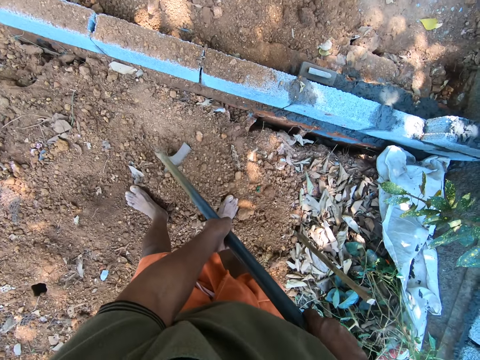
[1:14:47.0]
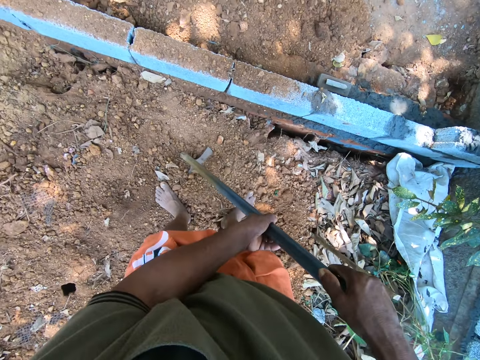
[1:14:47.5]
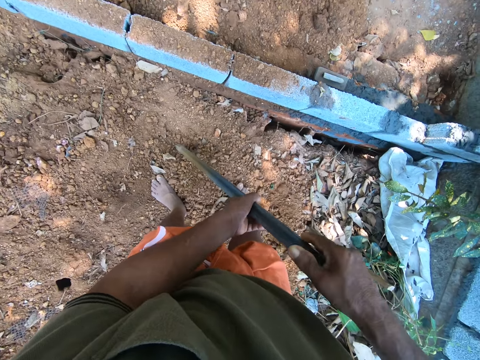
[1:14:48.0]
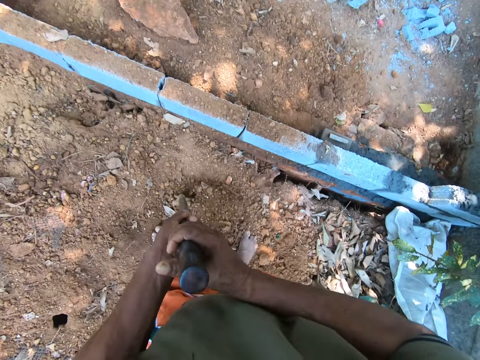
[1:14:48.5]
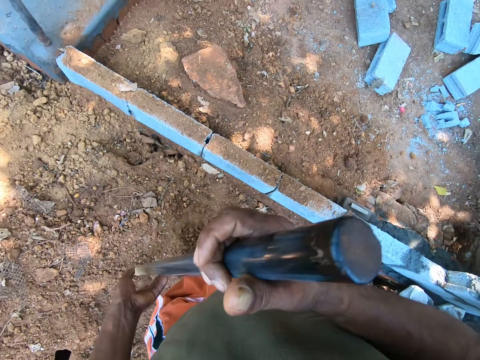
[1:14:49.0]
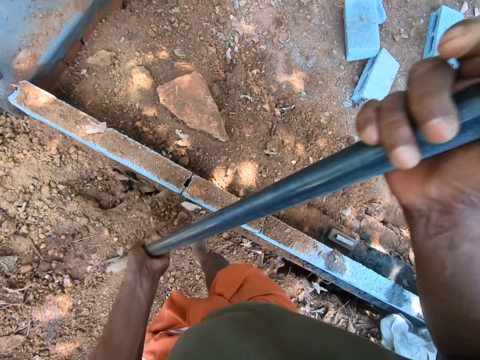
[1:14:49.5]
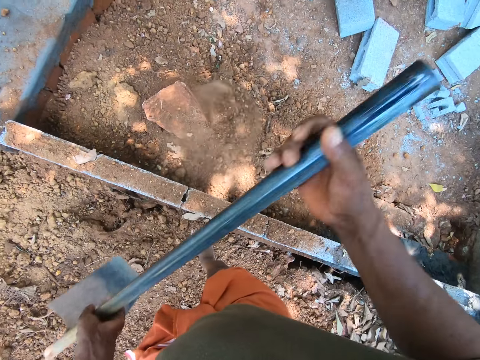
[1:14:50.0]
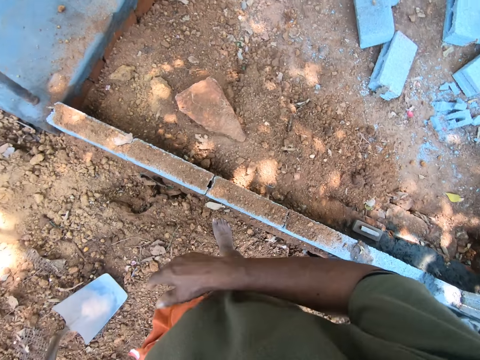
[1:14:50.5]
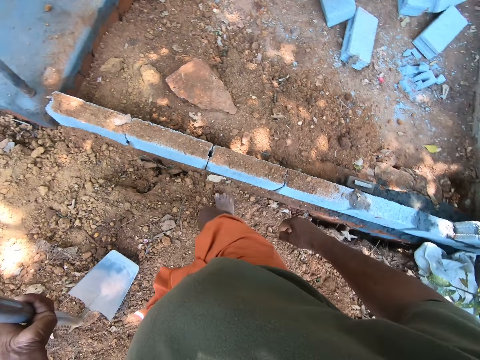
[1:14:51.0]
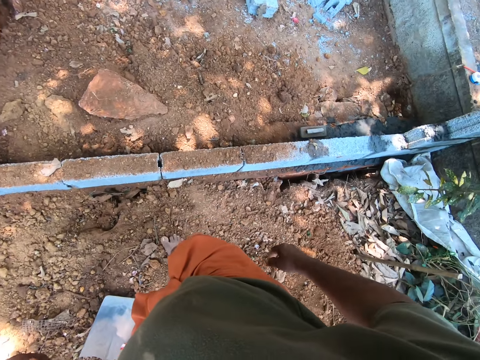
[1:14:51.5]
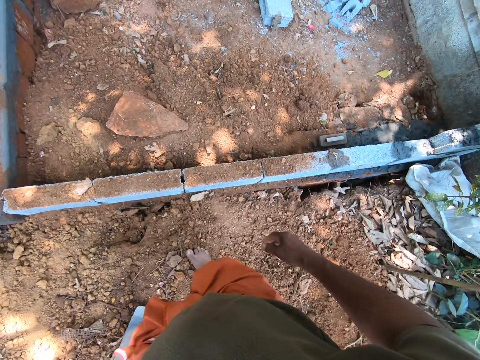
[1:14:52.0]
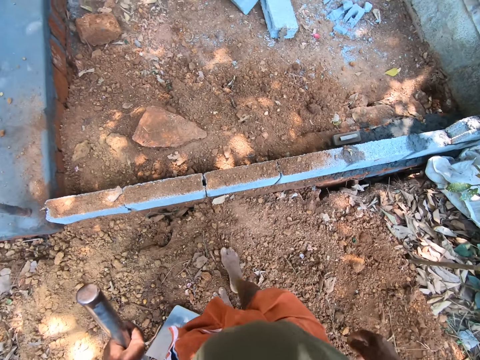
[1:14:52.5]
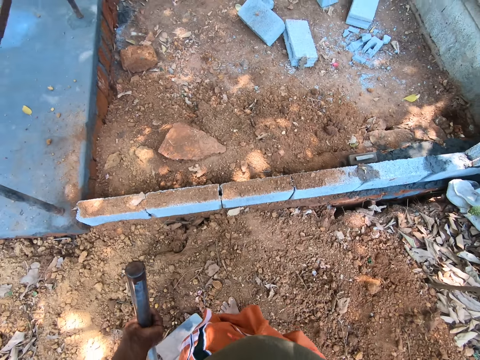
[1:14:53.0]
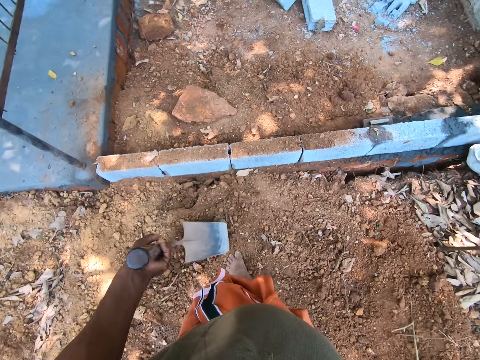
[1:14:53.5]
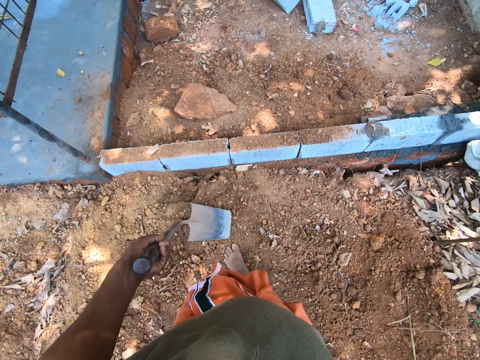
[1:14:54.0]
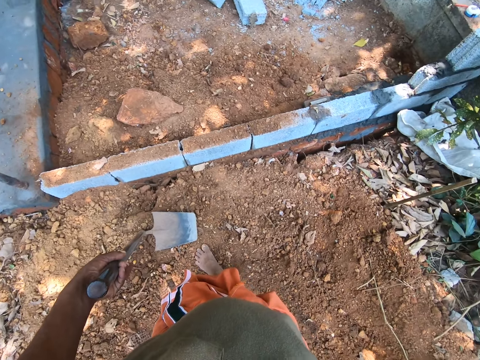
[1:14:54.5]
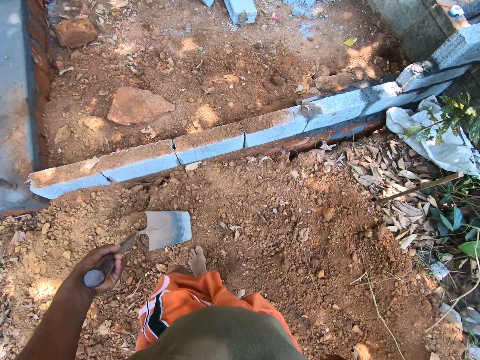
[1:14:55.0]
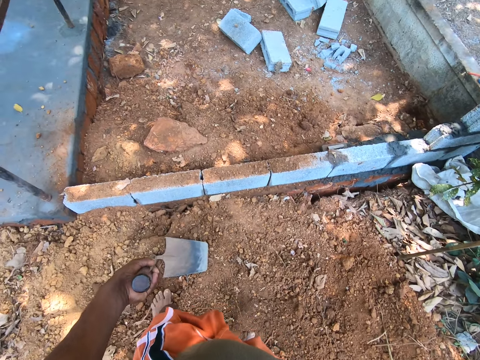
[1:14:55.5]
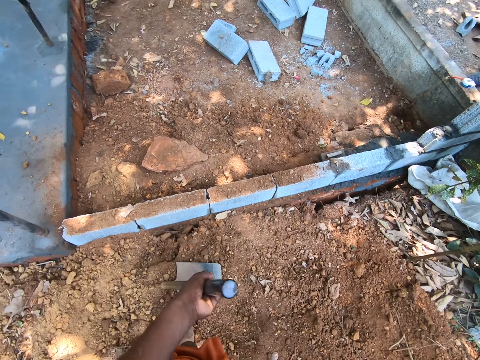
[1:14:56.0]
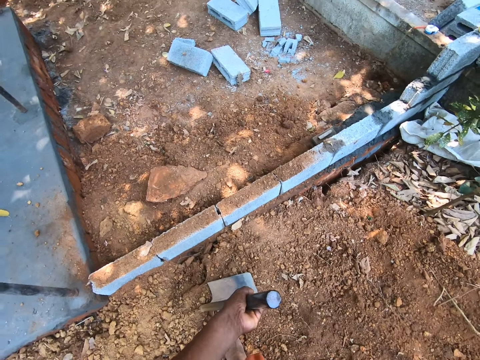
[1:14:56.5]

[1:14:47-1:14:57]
The camera wearer packs soil on the hoe with his right leg. He packs the soil on the ground with the hoe in both hands. He dumps the soil on the ground with the hoe in both hands. He drops the hoe on the ground with his left hand.

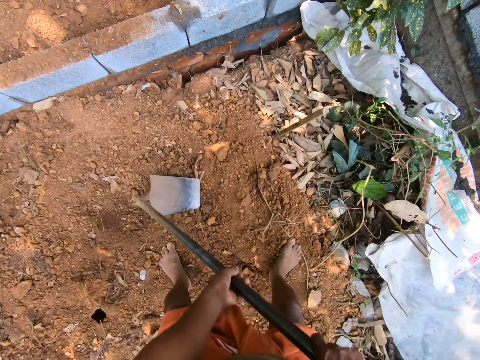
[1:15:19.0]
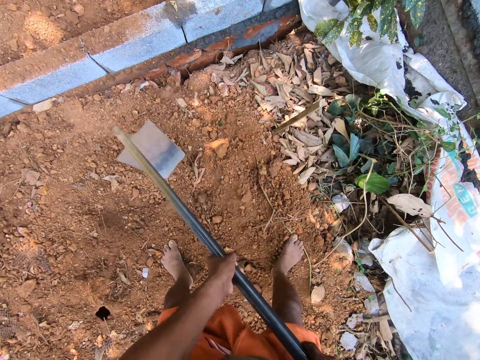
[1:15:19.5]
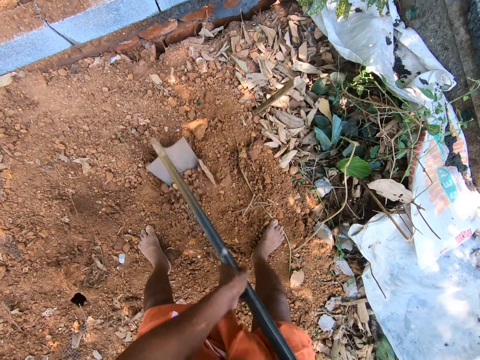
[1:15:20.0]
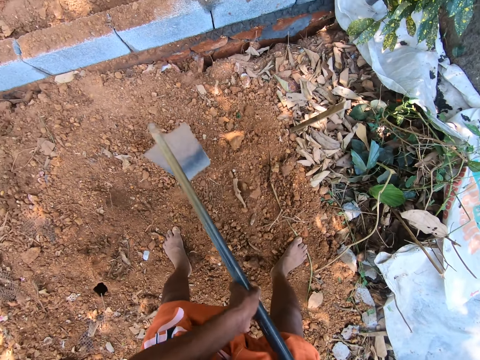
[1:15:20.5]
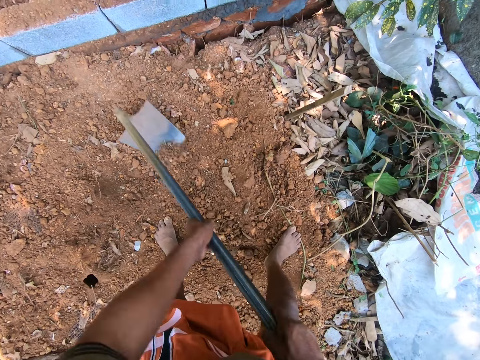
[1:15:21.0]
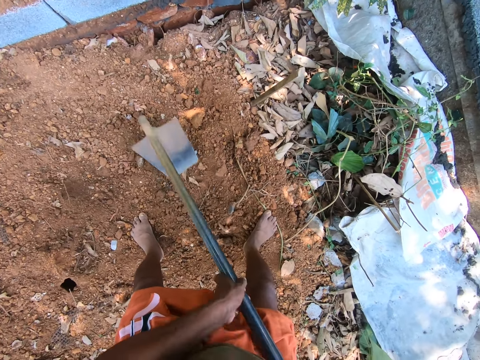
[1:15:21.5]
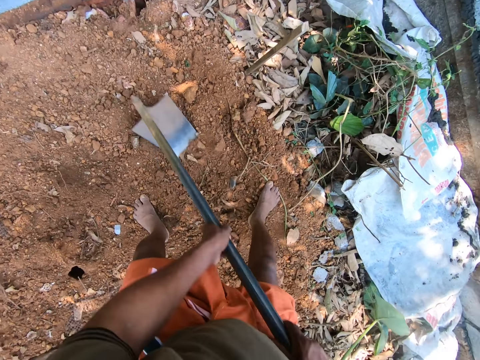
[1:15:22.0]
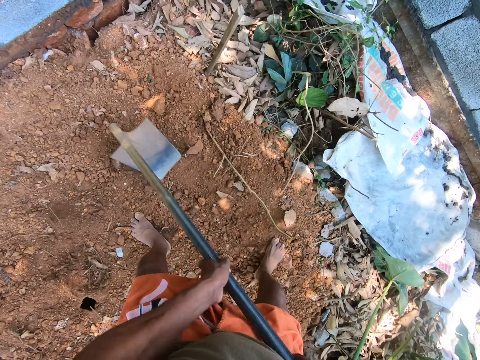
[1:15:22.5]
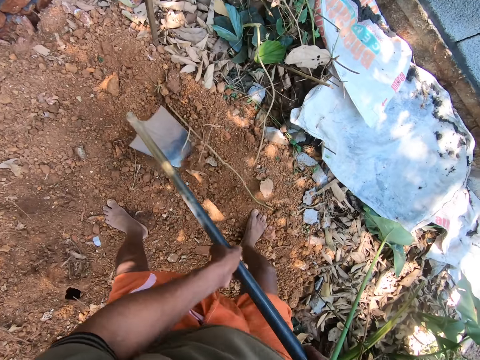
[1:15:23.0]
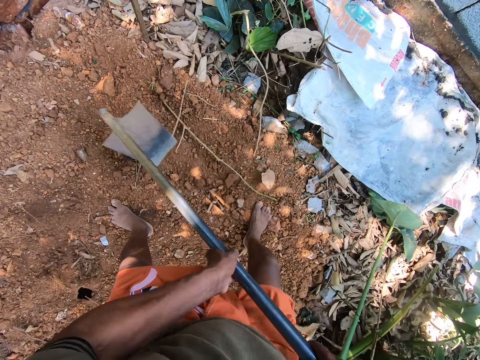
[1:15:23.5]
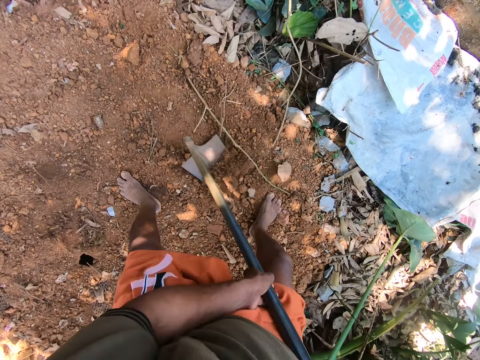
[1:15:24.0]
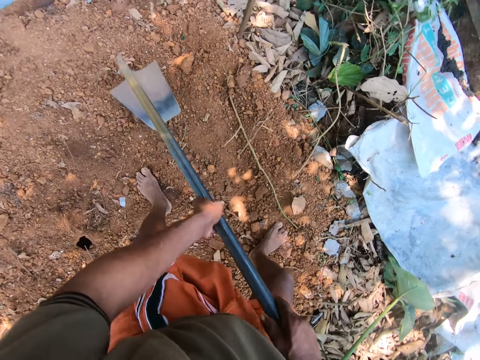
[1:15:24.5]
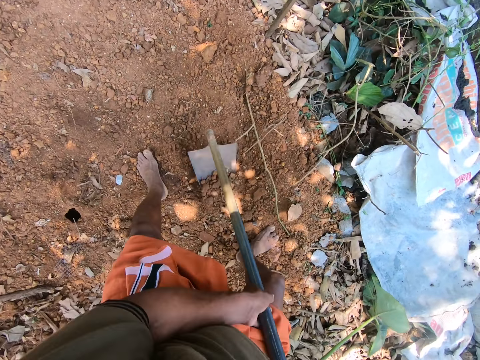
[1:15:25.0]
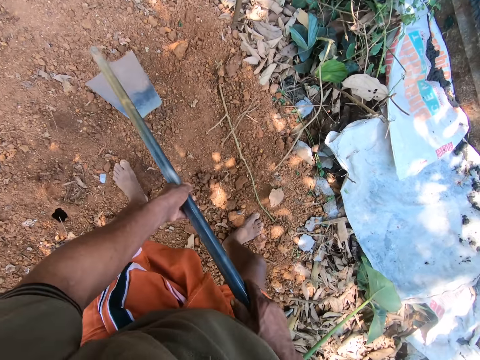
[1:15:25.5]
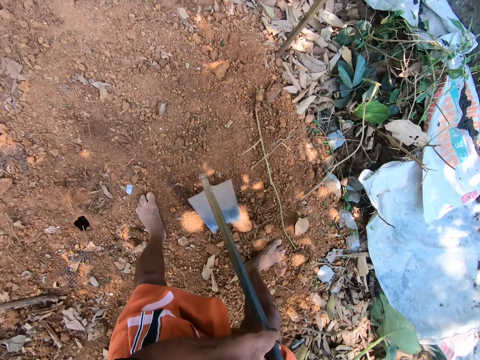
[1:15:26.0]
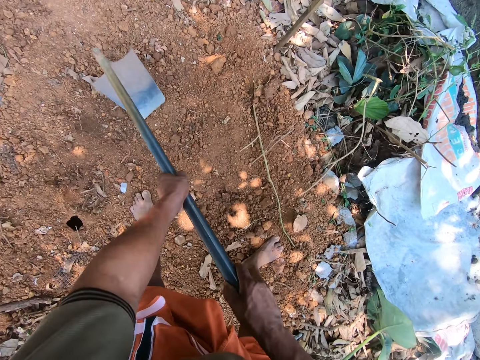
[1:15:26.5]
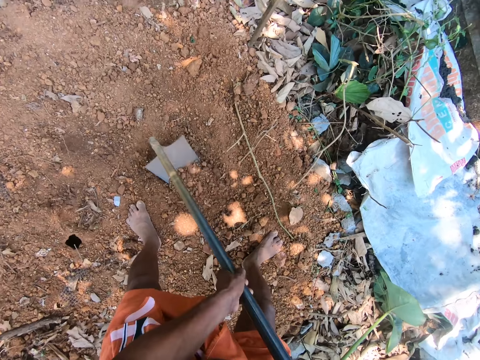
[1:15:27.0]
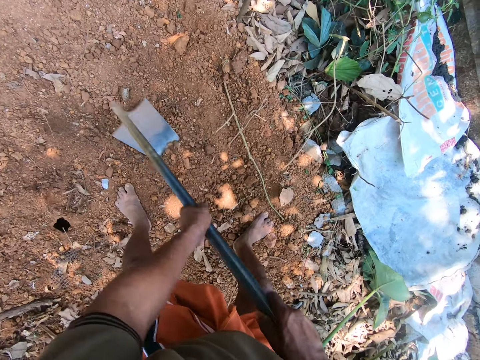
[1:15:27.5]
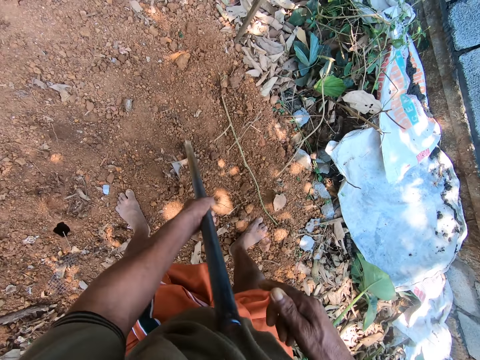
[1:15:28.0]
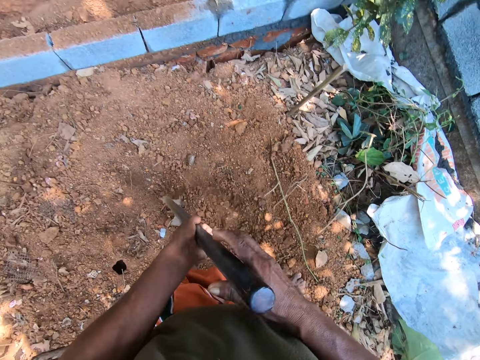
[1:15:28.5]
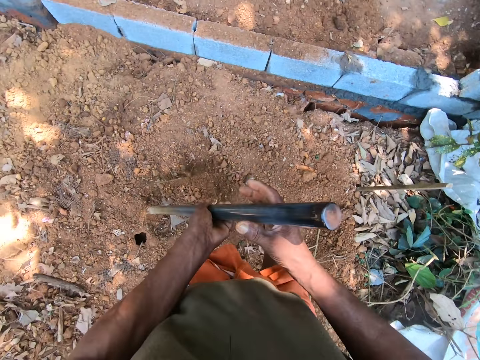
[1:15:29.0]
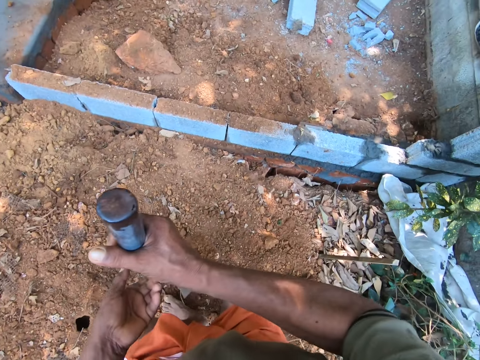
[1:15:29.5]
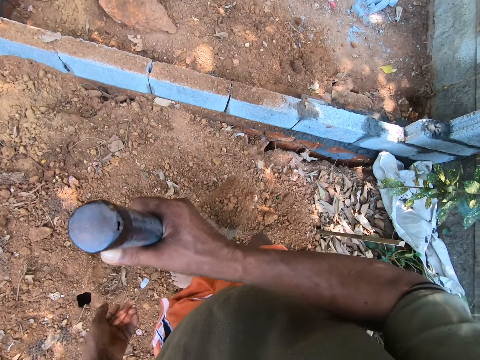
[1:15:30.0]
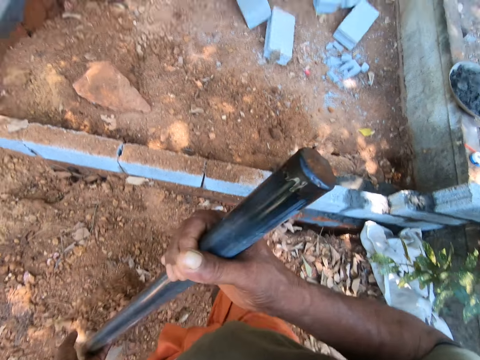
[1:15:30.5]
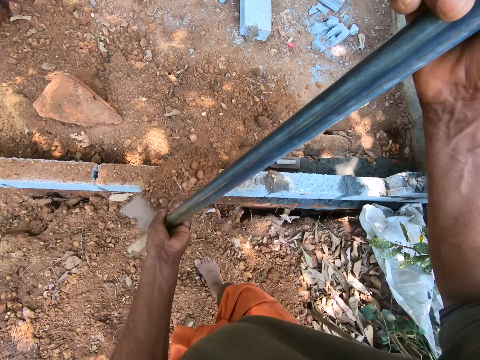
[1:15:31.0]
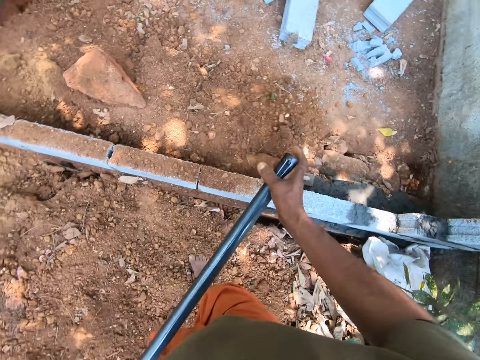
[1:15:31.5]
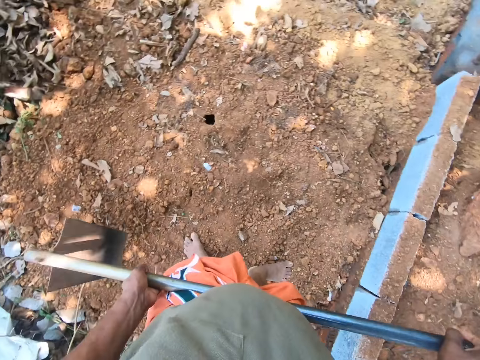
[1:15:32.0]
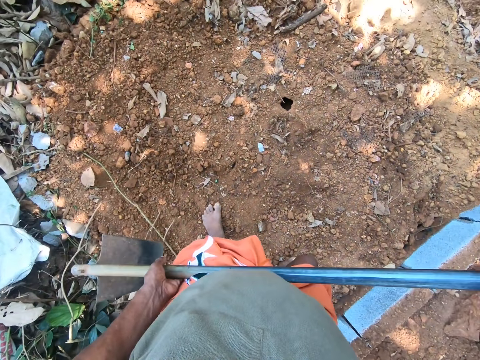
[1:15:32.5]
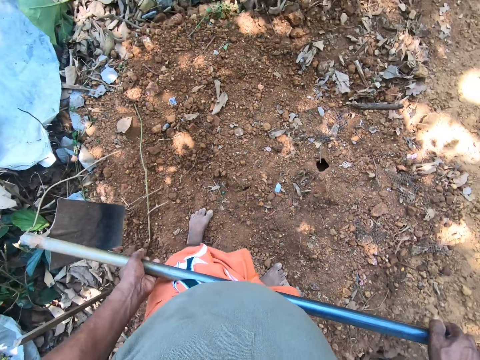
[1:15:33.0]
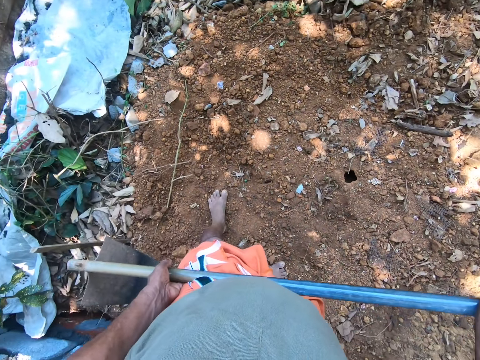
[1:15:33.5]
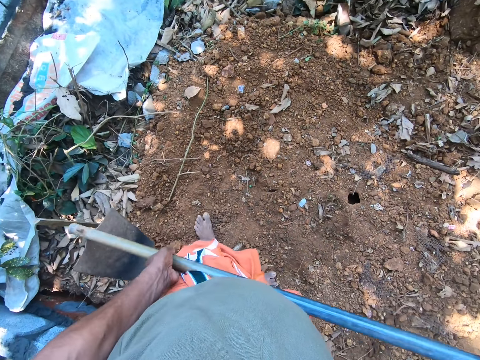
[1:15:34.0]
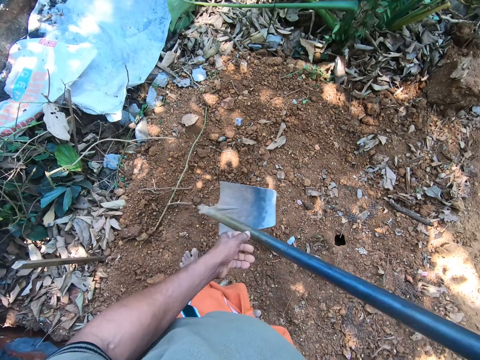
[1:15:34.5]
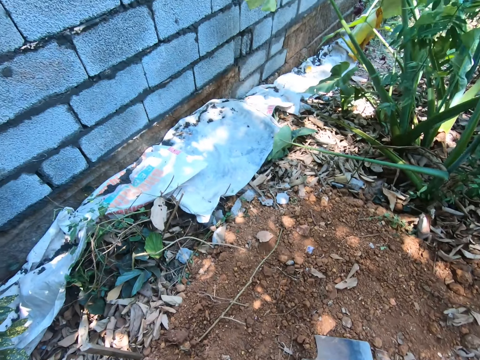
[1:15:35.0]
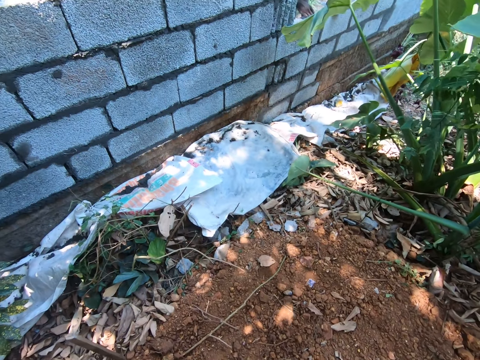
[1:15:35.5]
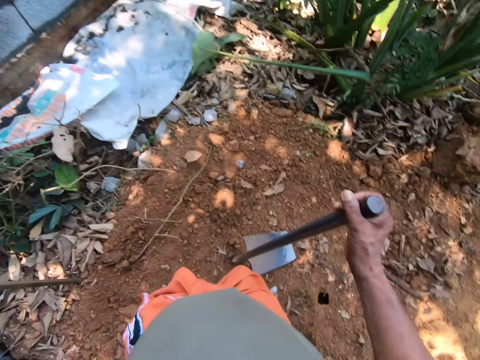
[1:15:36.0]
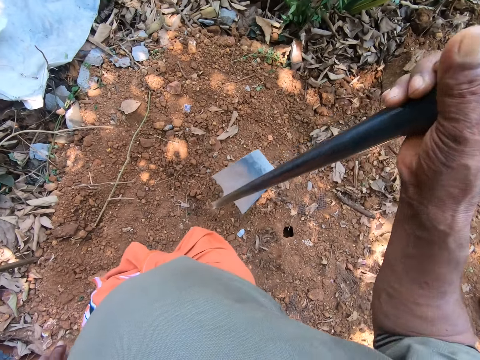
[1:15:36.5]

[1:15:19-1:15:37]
The camera wearer gathers the soil on the ground with the hoe in both hands. He throws soil on the floor. He packs the soil on the ground with the hoe in both hands. He dumps the soil on the ground with the hoe in both hands. He drops the hoe on the ground with his right hand. He interacts with a man.
